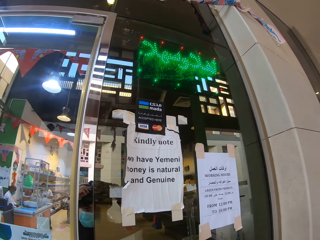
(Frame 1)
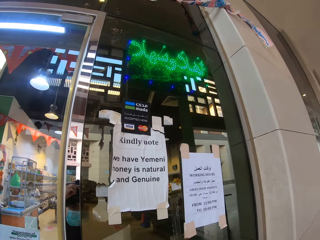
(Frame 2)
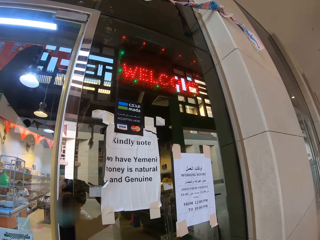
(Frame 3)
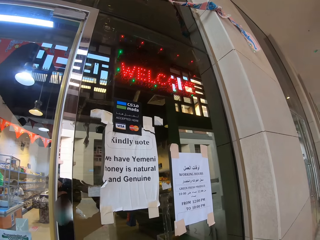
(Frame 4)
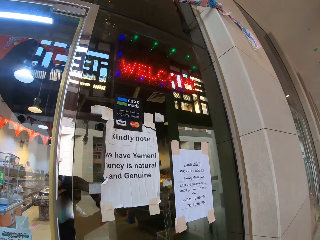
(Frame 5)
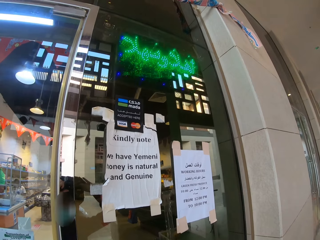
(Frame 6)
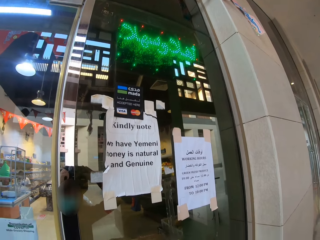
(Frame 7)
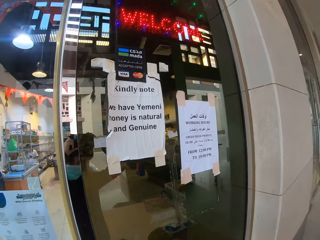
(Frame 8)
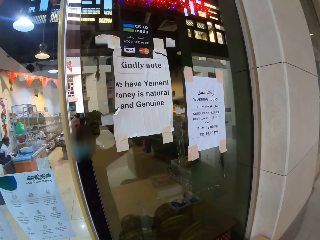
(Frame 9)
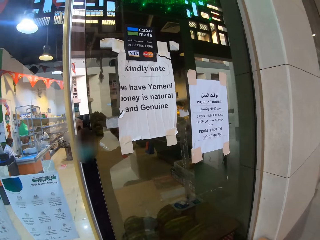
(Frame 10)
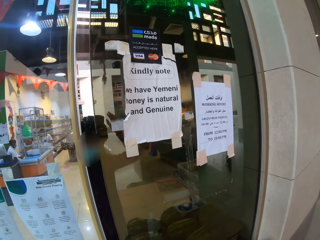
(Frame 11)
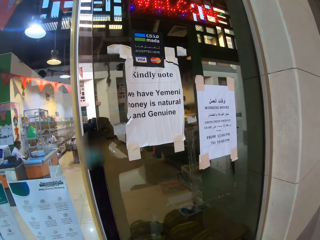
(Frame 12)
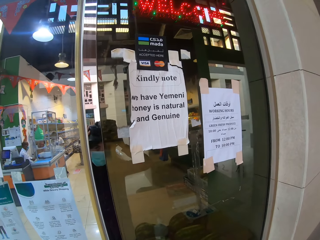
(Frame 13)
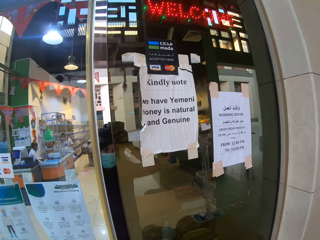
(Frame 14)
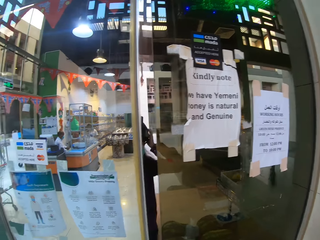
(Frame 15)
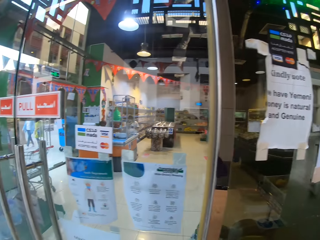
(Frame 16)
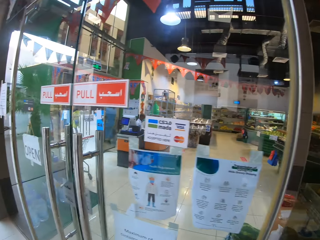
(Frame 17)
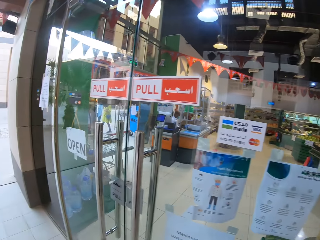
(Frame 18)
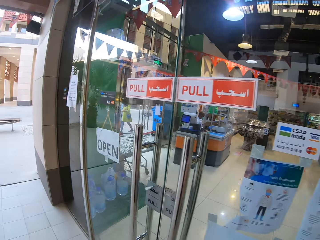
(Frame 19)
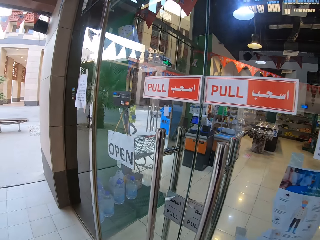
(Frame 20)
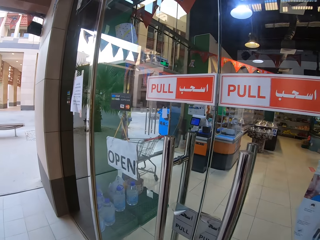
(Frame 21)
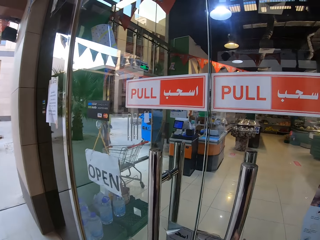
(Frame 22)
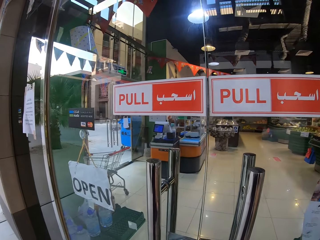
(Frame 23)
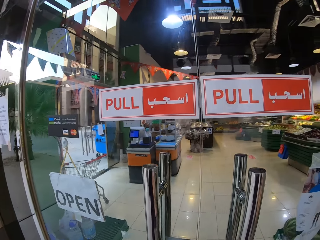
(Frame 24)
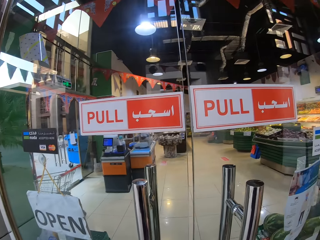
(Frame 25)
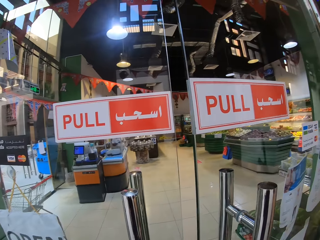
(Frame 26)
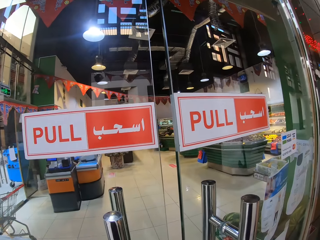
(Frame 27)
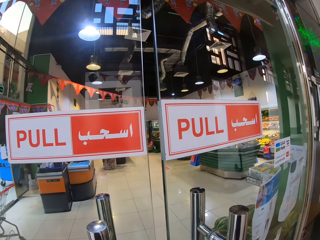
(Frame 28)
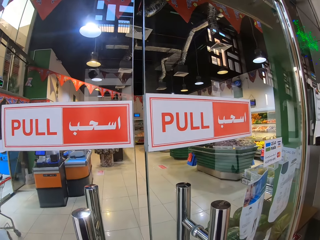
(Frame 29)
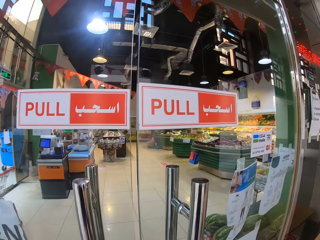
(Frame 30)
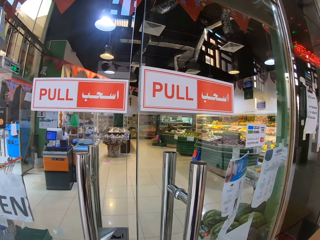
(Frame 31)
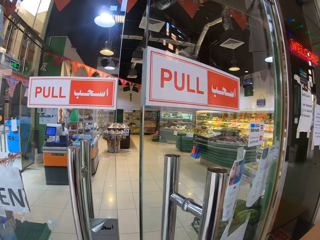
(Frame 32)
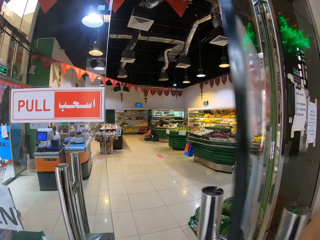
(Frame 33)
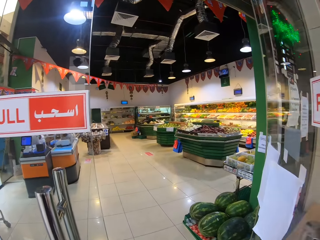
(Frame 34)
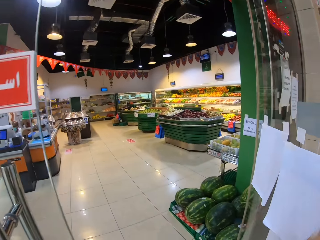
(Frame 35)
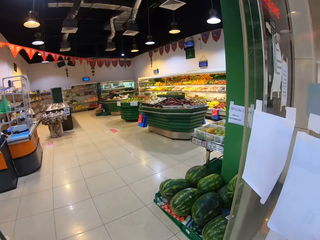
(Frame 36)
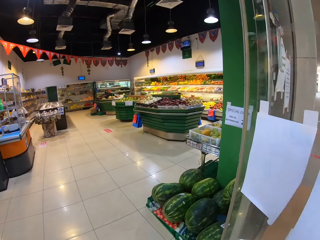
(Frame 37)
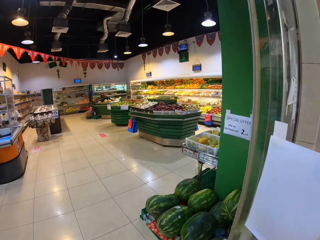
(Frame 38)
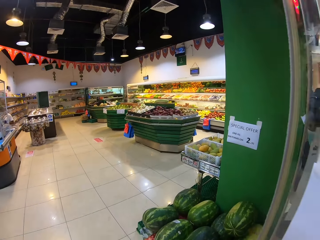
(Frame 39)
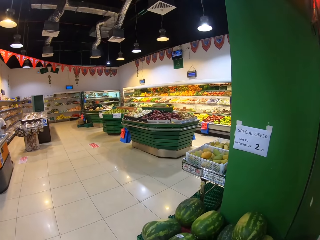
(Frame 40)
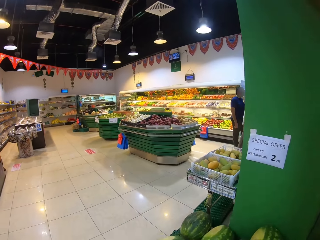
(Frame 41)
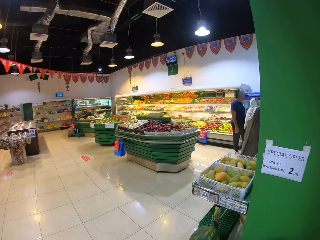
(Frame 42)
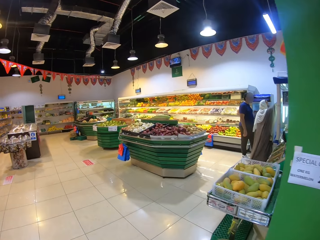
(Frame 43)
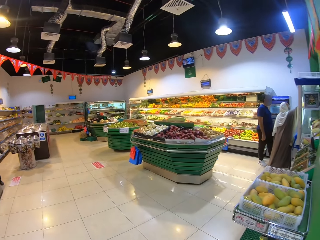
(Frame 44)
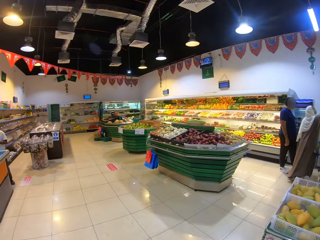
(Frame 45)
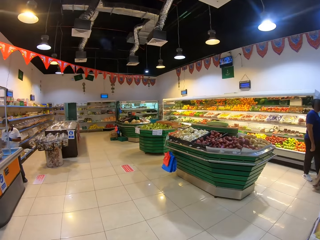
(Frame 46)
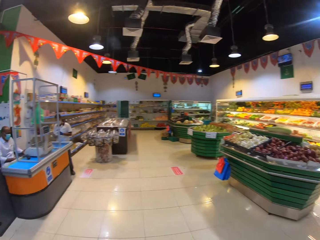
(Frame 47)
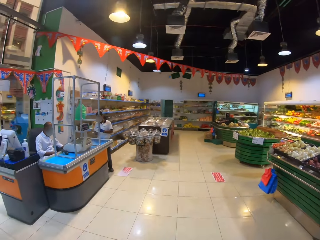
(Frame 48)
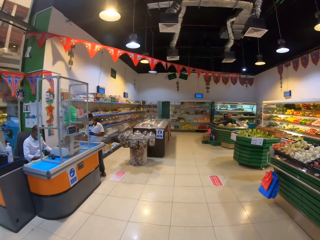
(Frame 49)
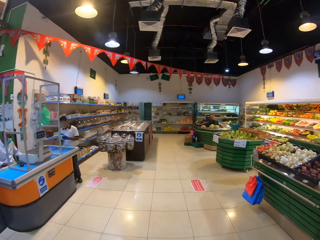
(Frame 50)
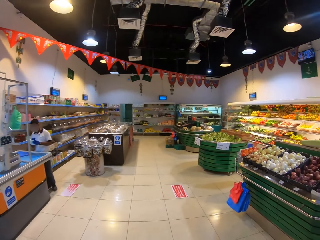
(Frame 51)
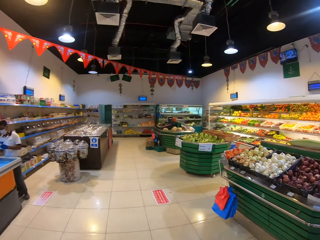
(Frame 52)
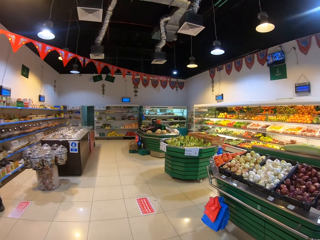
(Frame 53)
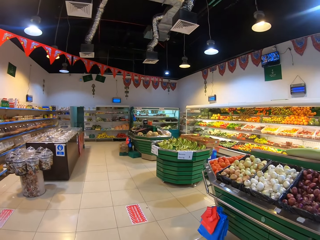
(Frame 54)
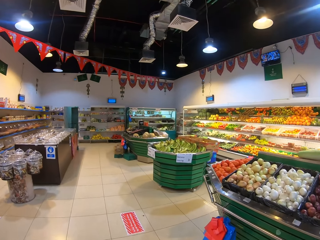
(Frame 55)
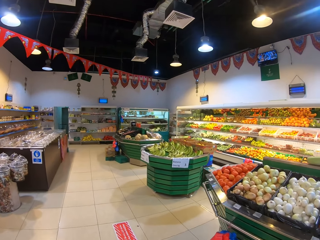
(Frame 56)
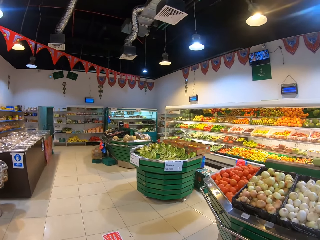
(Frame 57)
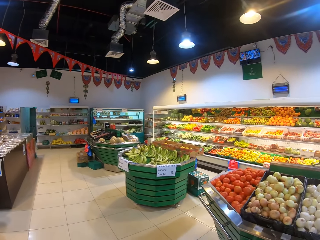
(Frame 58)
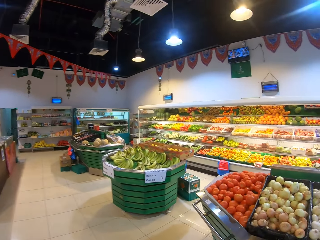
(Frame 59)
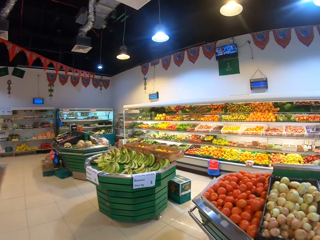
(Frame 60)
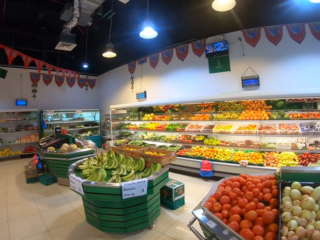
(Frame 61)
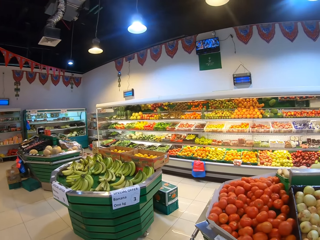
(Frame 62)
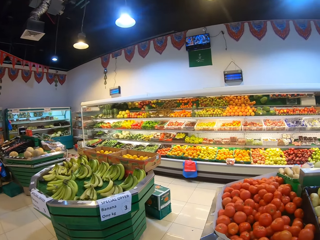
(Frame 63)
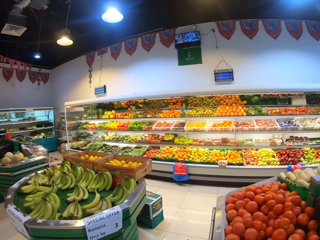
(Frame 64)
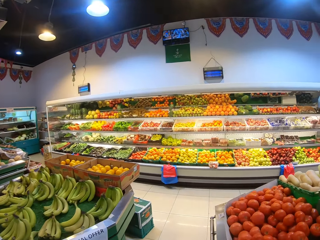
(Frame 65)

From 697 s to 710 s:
The camera wearer touches her camera. She adjusts the camera. She looks at the door. She opens the door. She pulls the door. She walks into the fruit store.

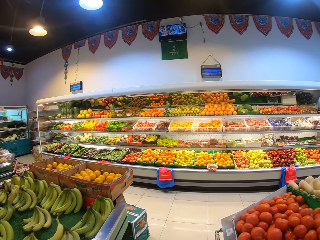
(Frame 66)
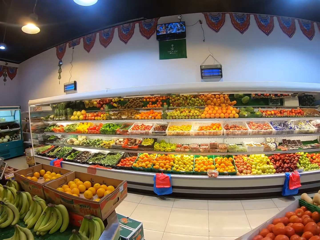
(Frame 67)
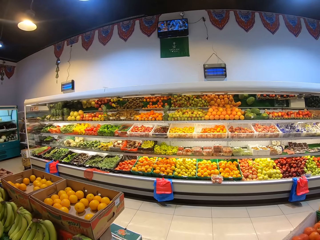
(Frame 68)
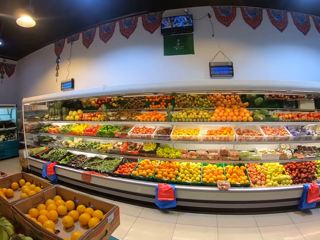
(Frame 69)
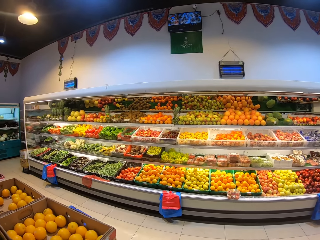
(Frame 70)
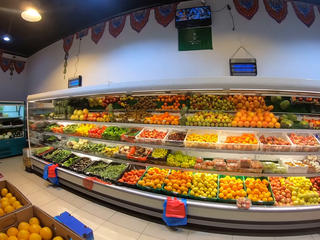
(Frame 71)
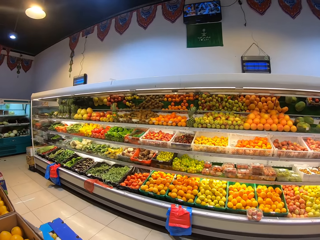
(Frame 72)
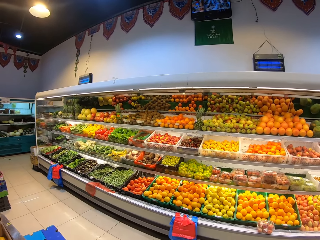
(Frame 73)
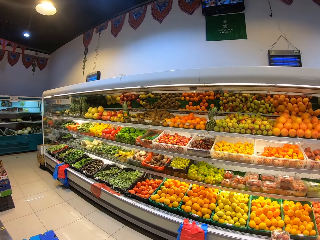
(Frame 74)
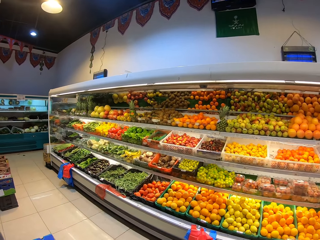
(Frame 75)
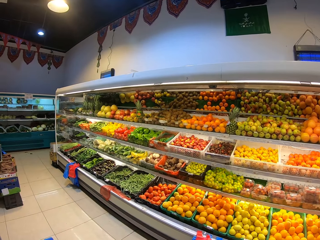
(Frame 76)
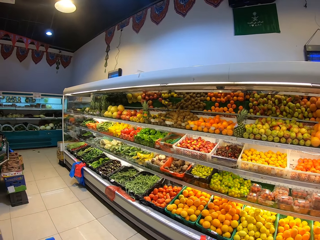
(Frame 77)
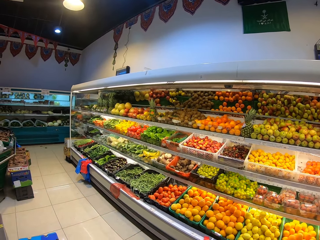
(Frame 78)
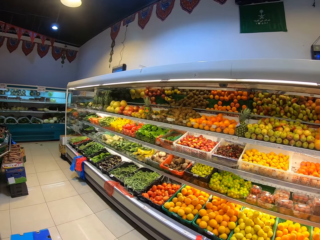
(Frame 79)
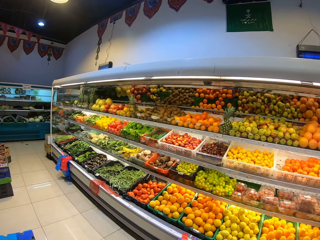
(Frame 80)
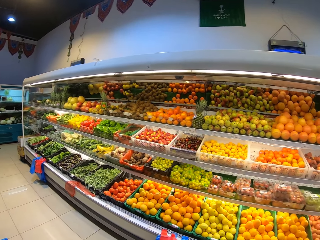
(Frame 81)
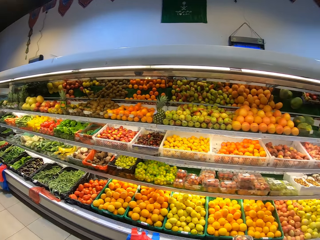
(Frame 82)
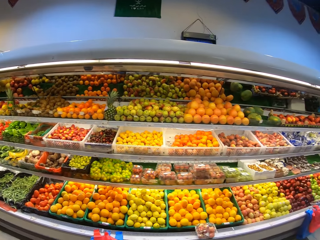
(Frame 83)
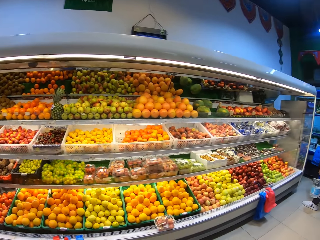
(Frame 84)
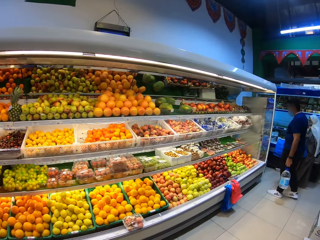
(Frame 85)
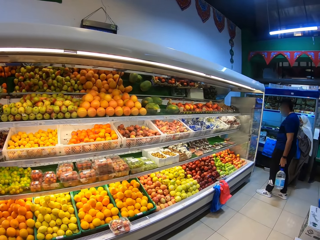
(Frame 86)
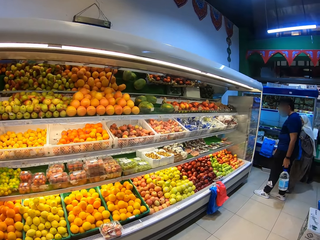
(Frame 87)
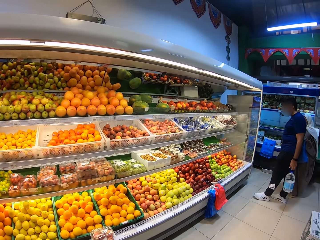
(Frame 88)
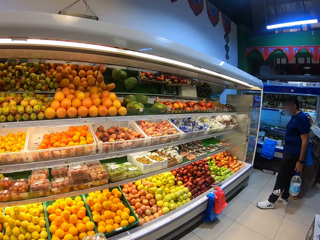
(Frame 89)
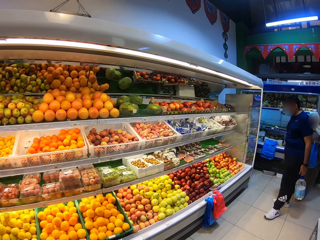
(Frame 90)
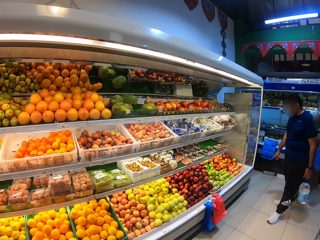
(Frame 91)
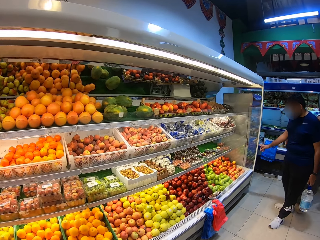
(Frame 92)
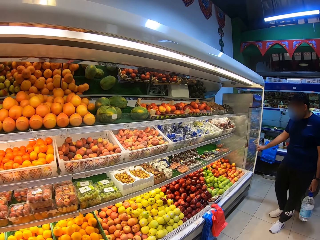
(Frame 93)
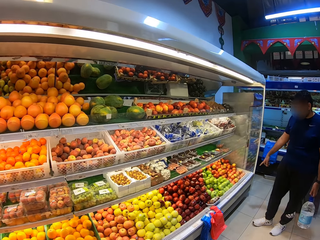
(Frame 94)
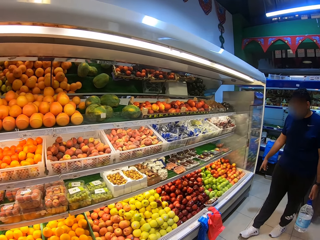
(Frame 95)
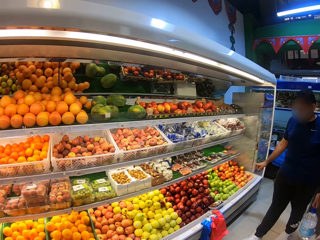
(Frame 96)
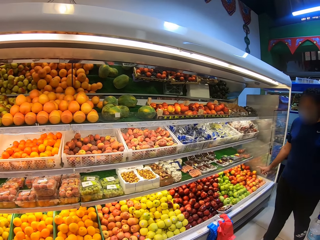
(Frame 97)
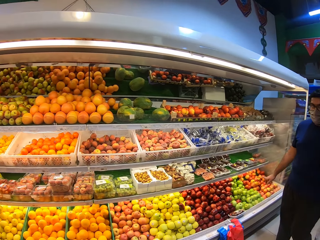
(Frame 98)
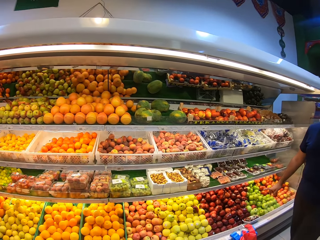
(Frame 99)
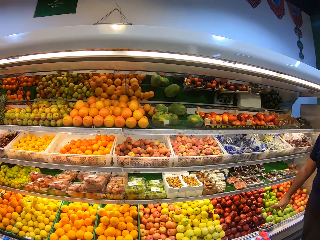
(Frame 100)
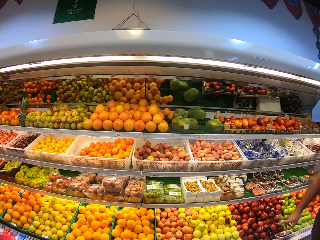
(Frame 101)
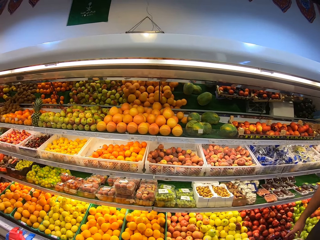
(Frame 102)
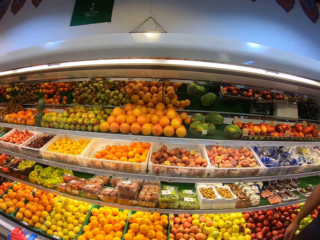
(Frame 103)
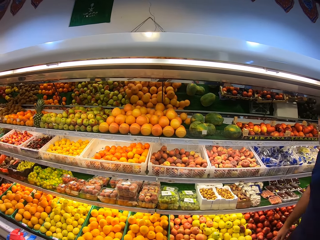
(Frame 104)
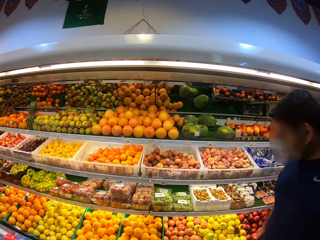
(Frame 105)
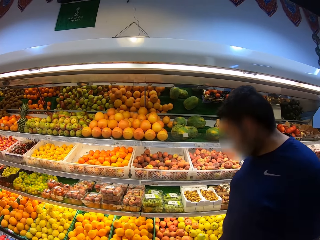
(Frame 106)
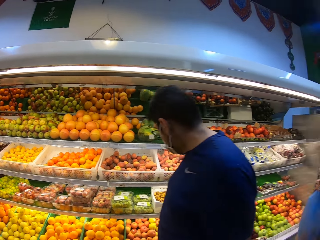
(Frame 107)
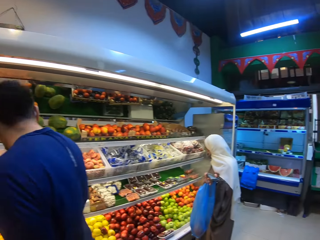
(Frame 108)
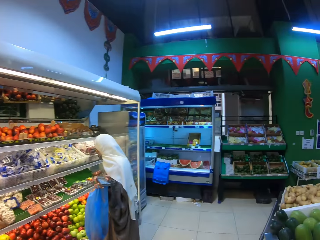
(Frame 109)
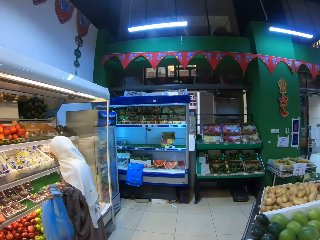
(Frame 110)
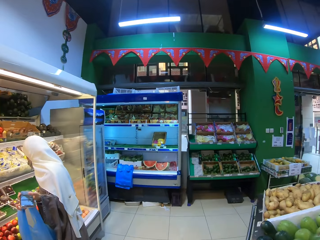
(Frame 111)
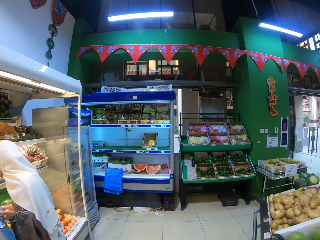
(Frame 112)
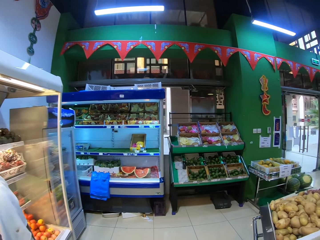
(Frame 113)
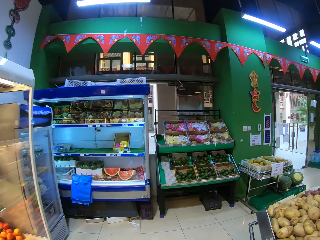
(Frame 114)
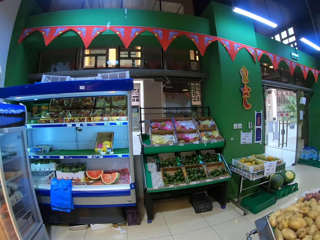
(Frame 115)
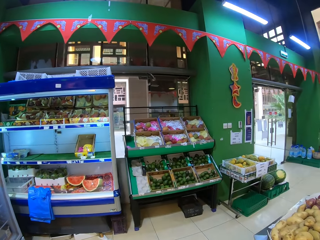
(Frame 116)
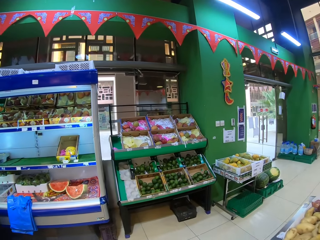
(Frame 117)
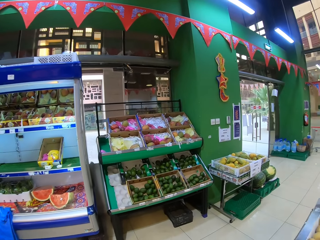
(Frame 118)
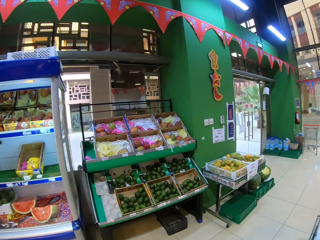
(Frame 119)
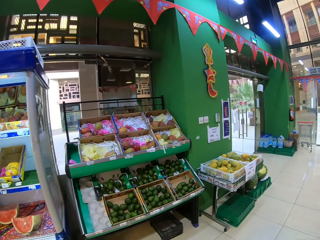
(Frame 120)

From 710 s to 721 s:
The camera wearer looks at a fruit shelf. They walk in the fruit store. They look at the fruits on the shelf.
